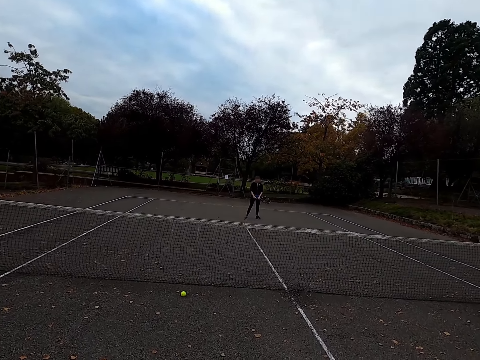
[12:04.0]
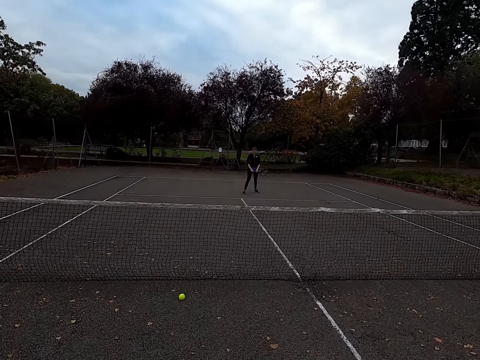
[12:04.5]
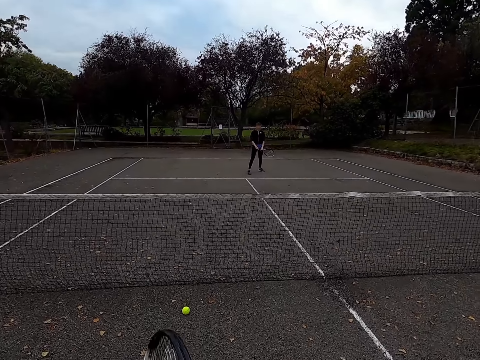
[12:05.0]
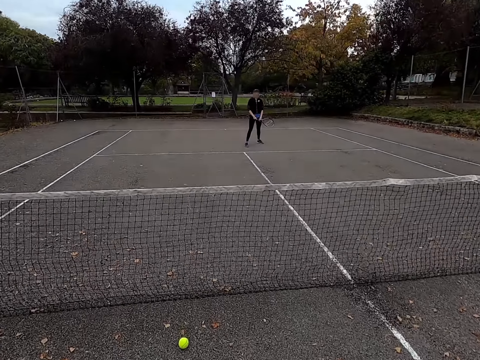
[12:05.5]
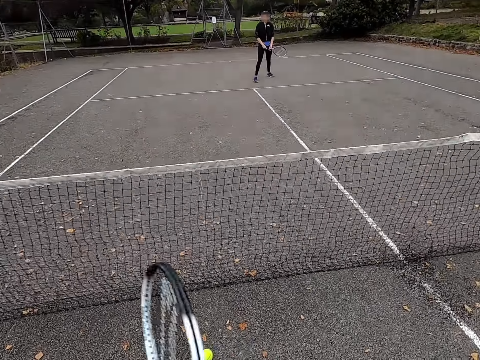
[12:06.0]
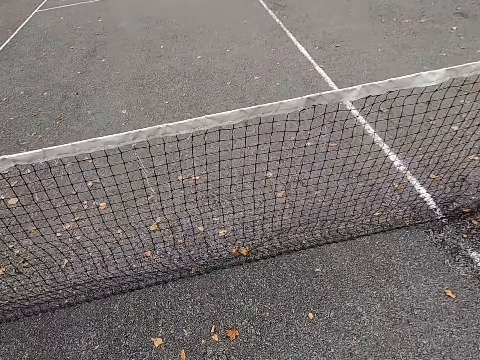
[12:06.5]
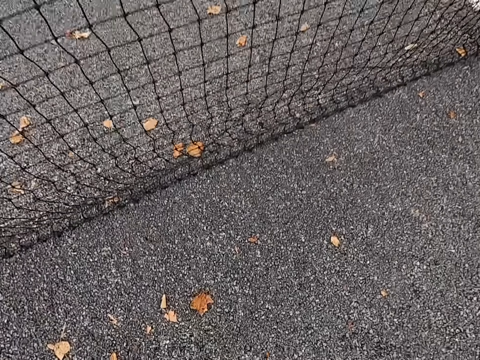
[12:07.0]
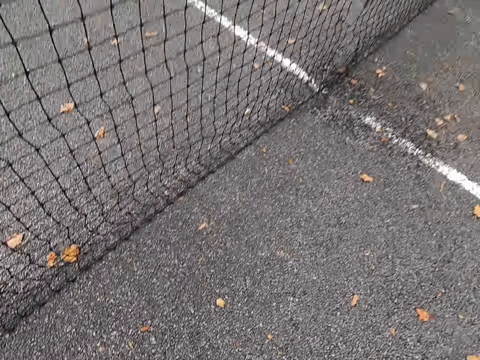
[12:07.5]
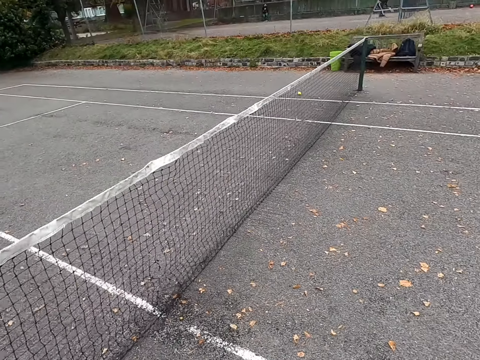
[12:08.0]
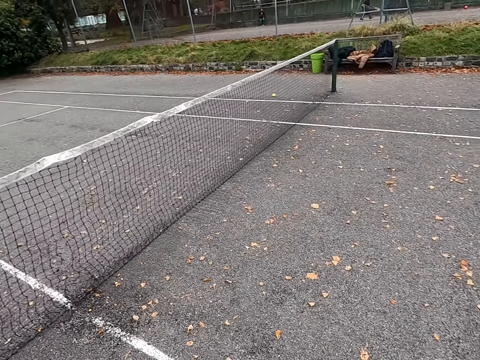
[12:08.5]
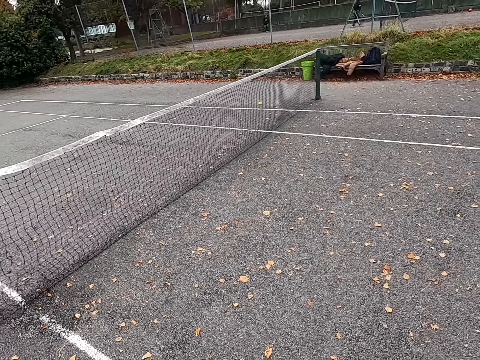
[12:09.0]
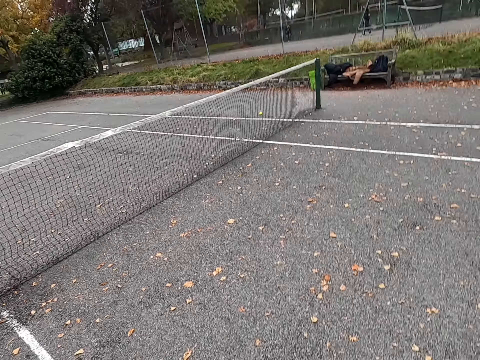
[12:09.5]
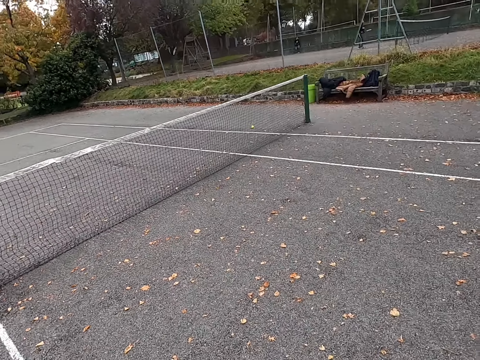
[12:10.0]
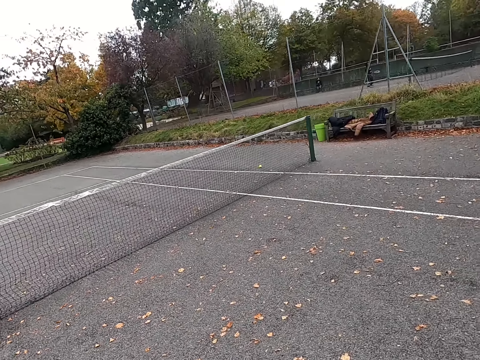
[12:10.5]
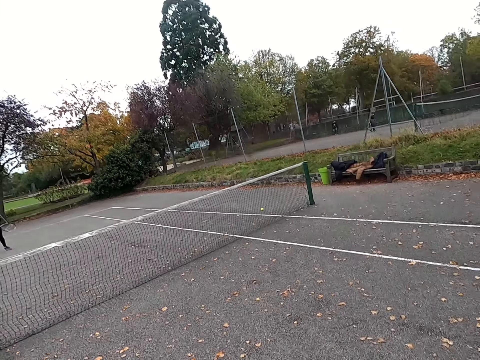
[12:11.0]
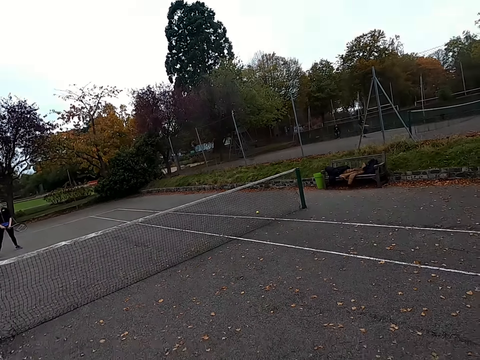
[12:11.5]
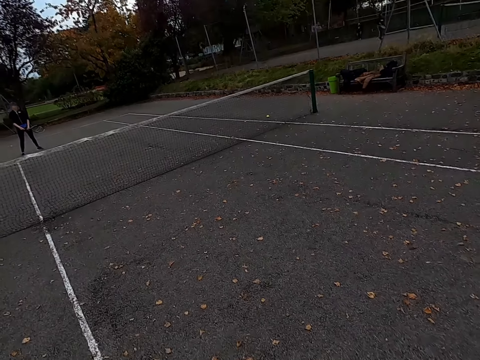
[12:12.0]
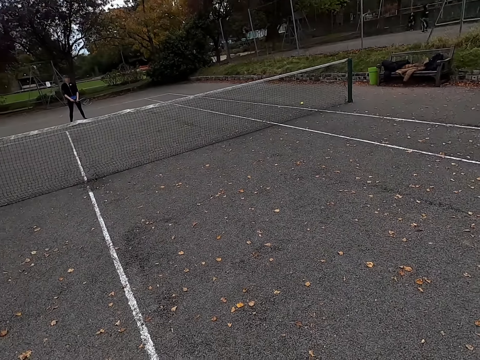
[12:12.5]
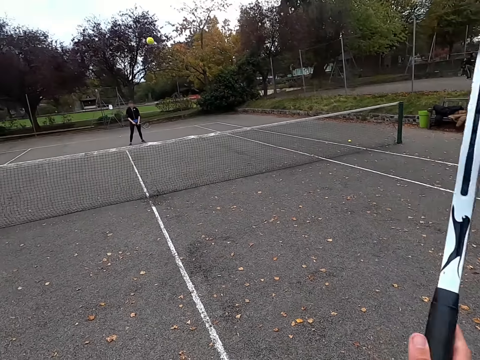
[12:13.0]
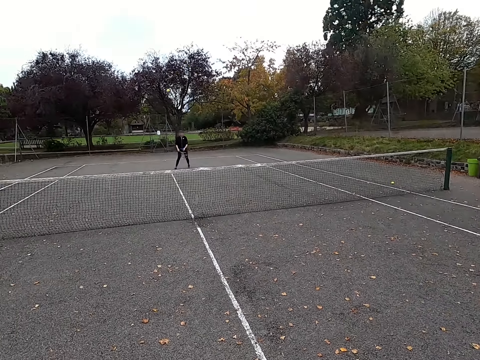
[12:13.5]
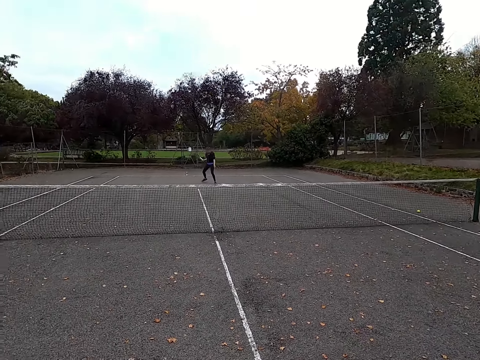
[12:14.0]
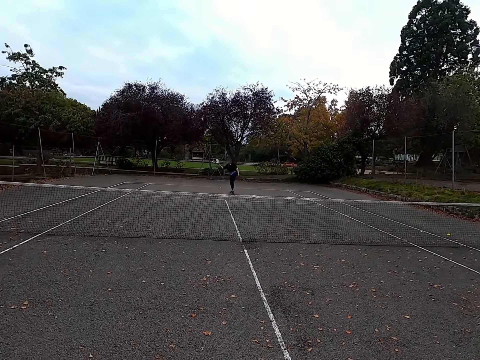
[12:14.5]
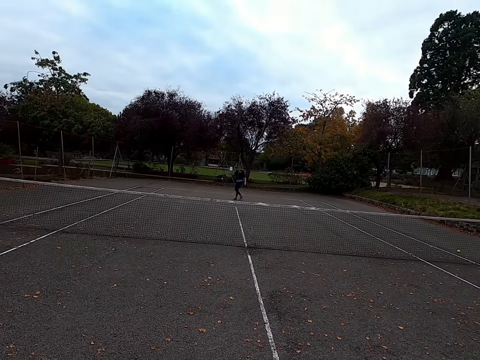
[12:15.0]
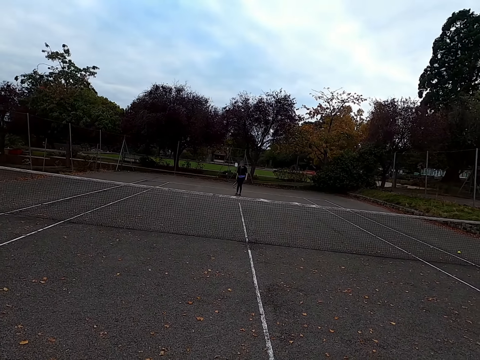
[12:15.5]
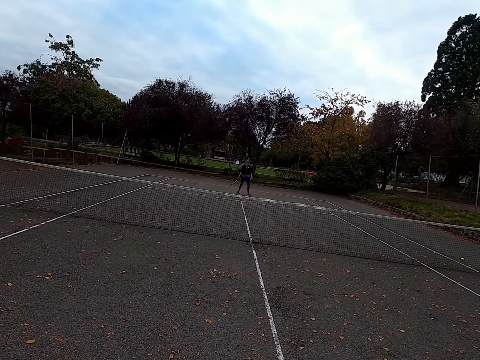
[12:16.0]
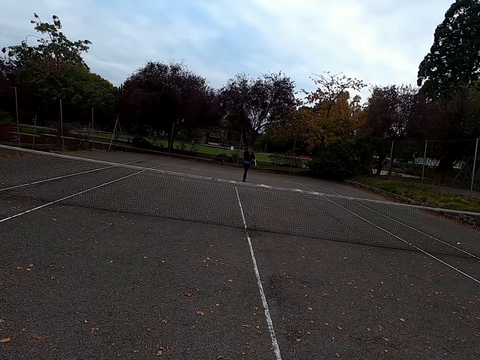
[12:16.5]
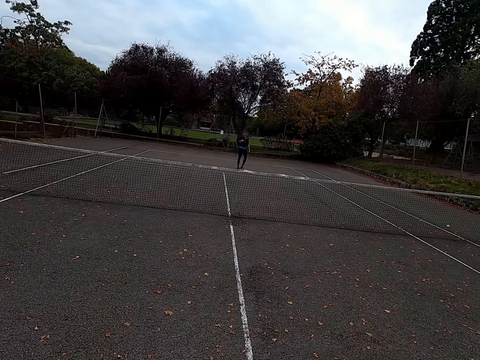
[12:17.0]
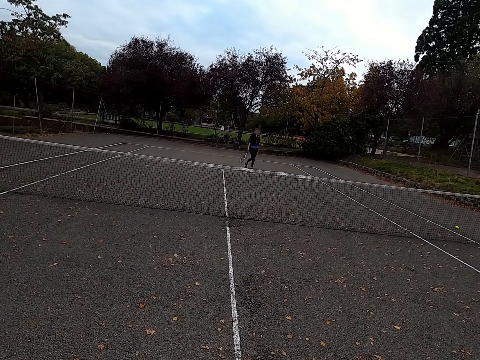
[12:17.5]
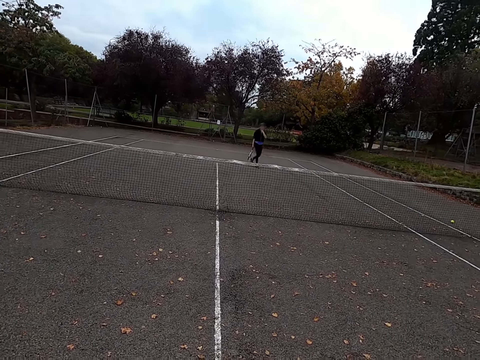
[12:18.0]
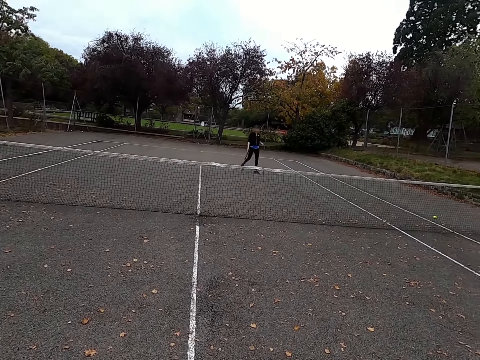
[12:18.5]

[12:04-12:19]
The camera wearer walks around the tennis court to the ball. They pick up the tennis ball and walk around the tennis court. They hit the tennis ball with a racquet. A woman hits the tennis ball with a racquet. The woman bounces the ball. The woman walks around the tennis court.

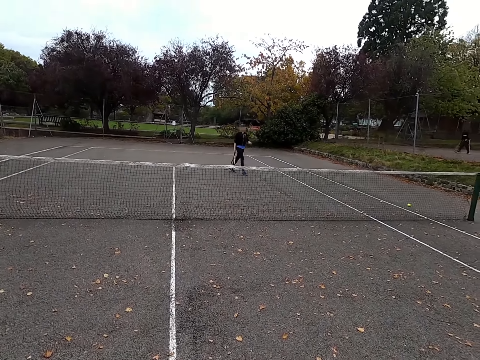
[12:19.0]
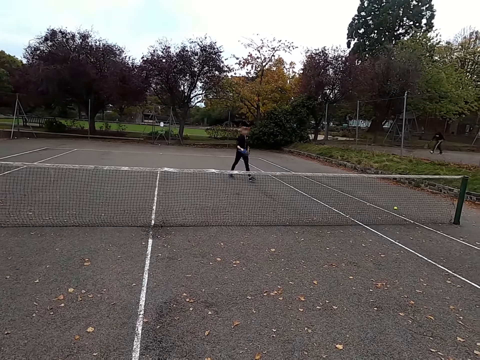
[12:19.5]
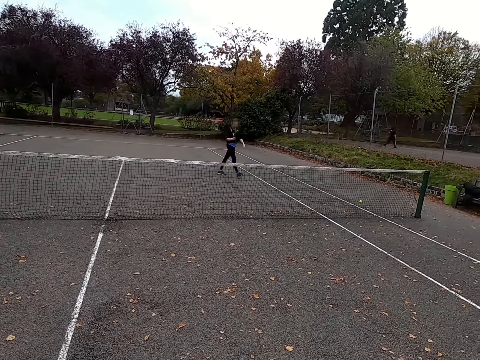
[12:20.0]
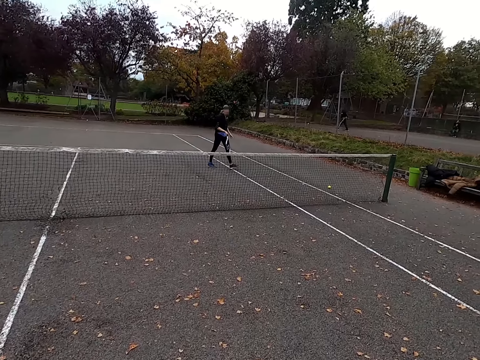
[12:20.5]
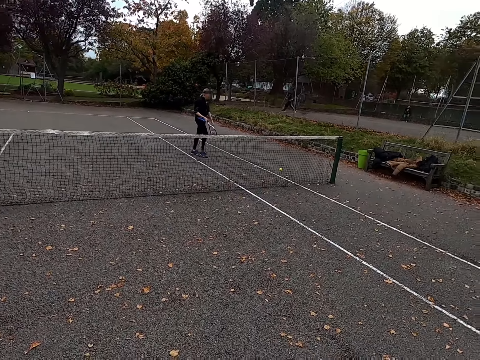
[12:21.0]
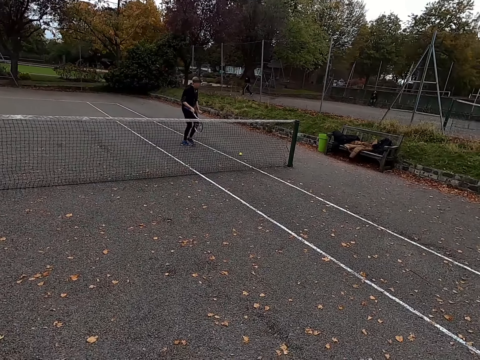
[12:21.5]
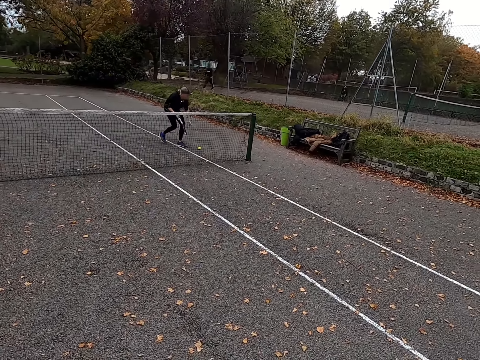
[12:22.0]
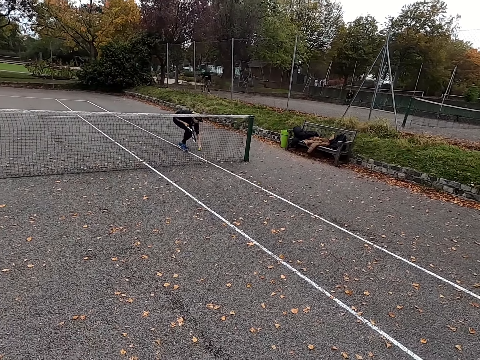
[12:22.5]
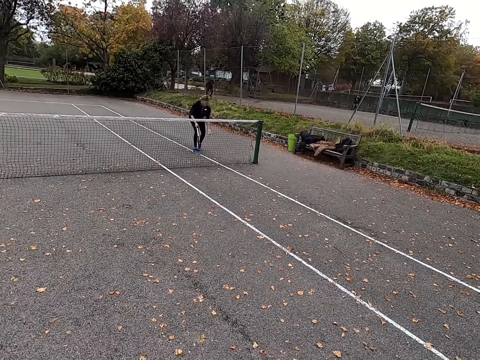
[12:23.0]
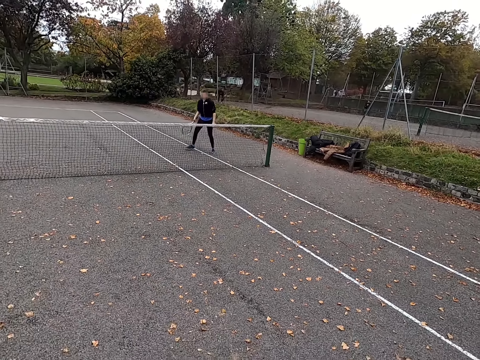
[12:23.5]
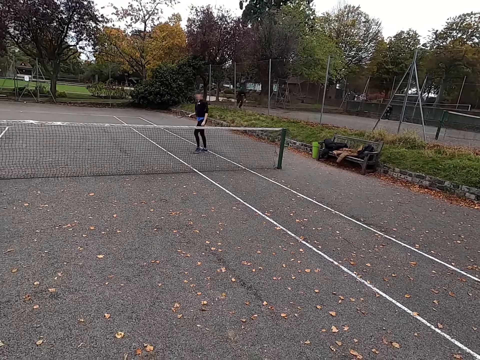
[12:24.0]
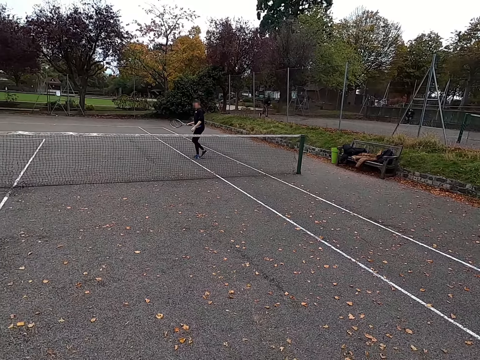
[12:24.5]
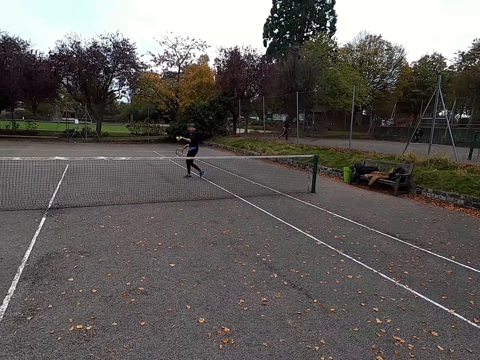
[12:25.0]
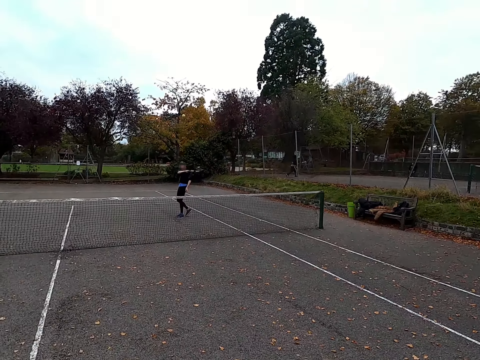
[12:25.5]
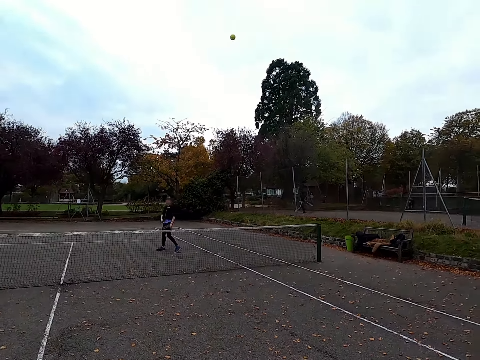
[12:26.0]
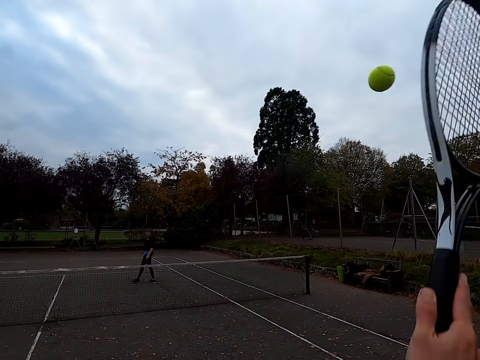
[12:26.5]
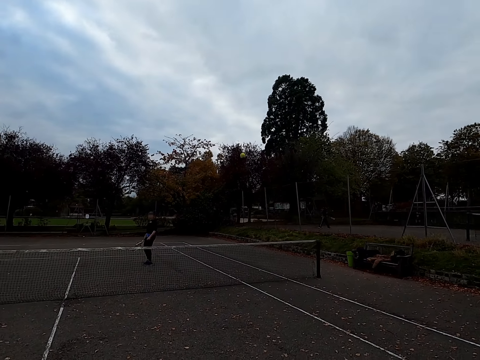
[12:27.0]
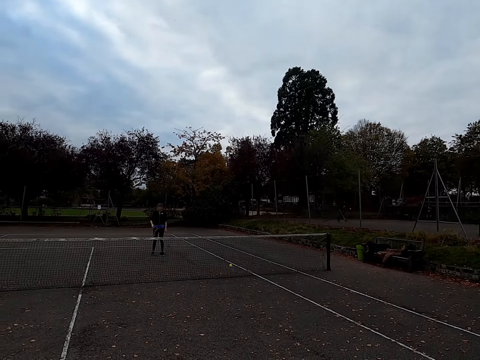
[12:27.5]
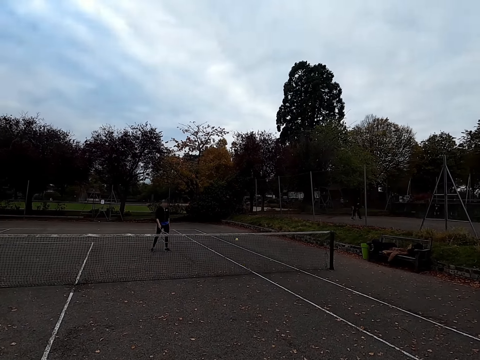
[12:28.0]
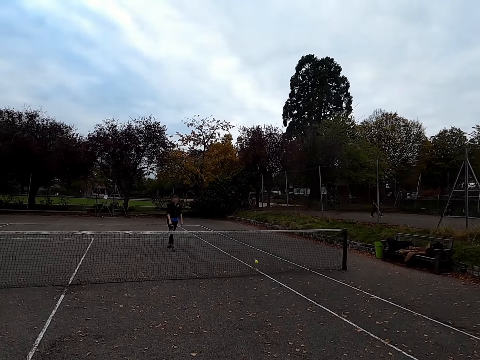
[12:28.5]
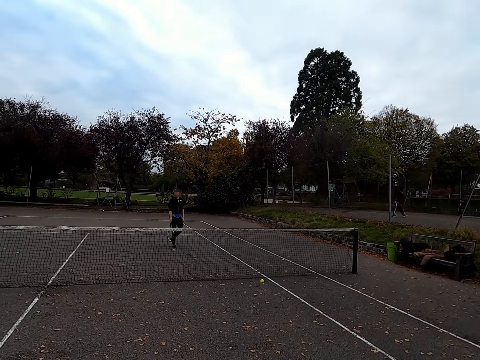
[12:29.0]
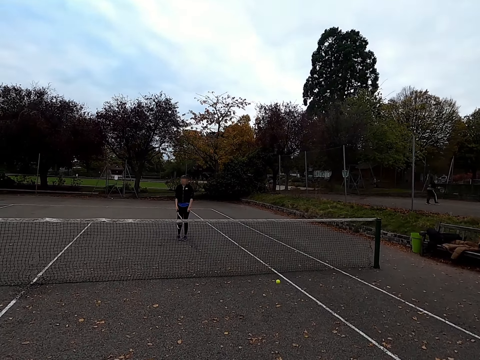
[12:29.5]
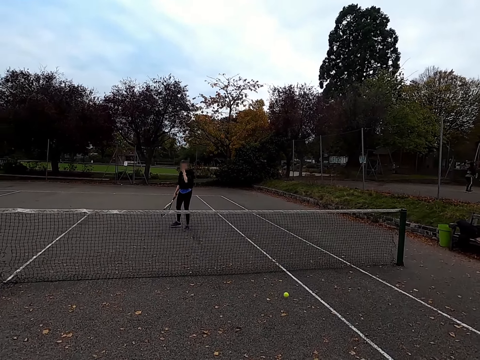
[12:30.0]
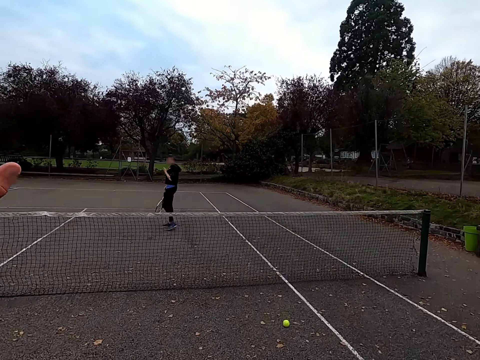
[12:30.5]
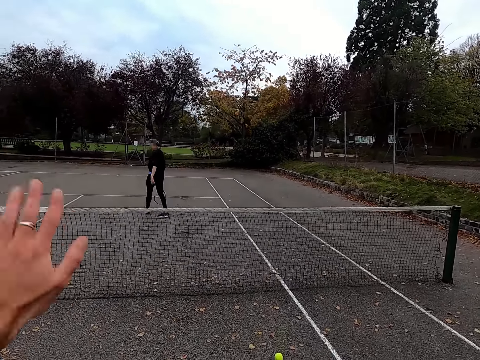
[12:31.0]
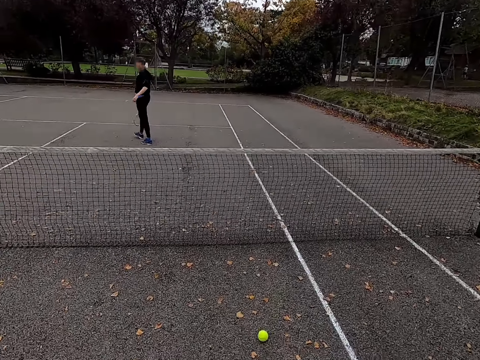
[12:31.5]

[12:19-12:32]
A woman walks to the ball. The woman picks the tennis ball and walks around the tennis court. The woman hits the tennis ball with a racquet. The camera wearer hits the tennis ball with a racquet. They walk around the tennis court to the ball.
